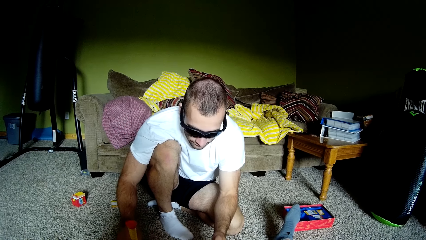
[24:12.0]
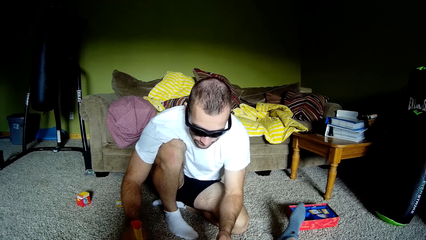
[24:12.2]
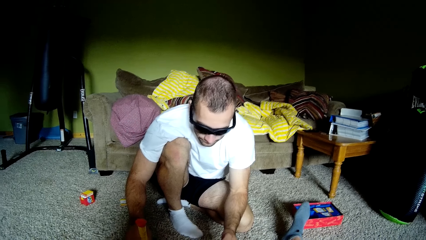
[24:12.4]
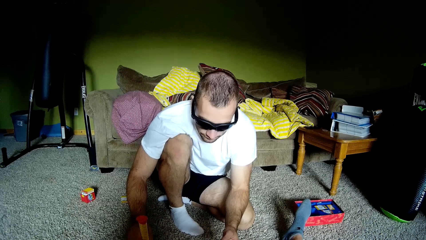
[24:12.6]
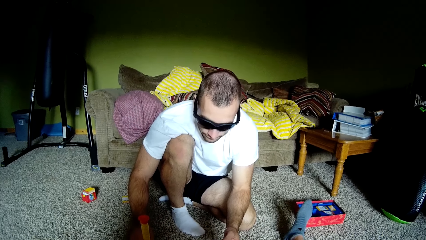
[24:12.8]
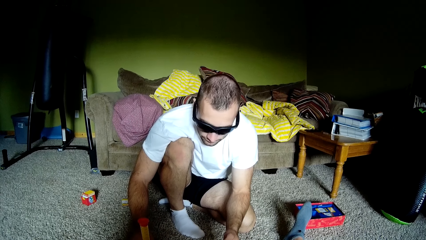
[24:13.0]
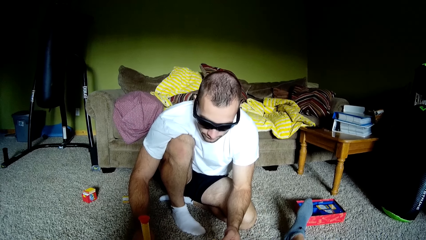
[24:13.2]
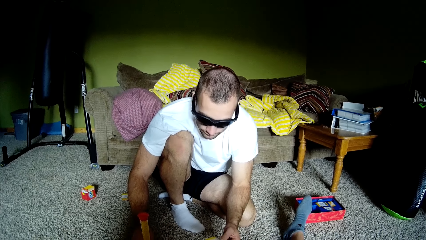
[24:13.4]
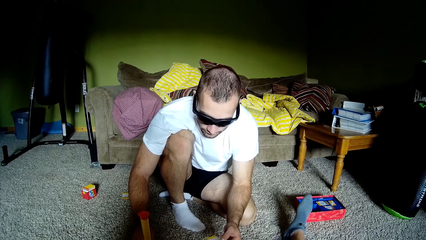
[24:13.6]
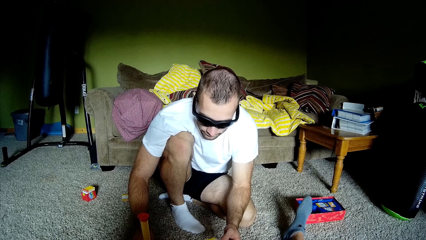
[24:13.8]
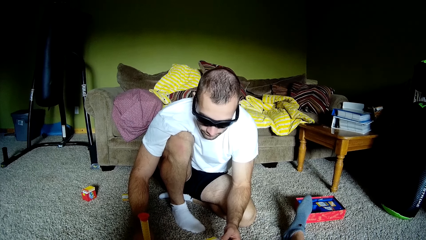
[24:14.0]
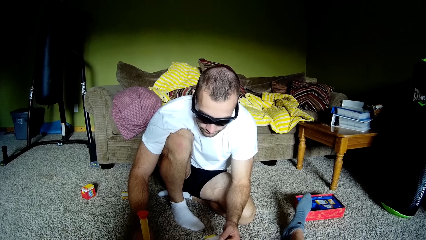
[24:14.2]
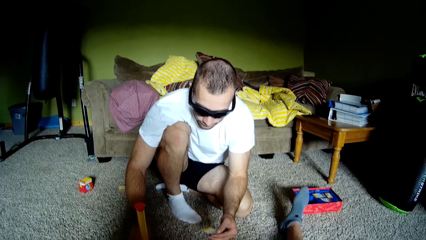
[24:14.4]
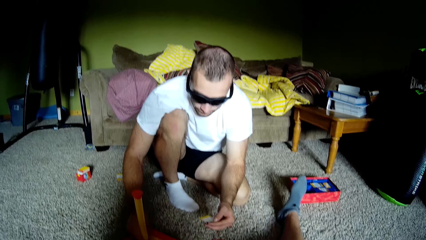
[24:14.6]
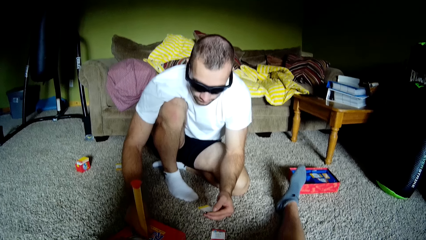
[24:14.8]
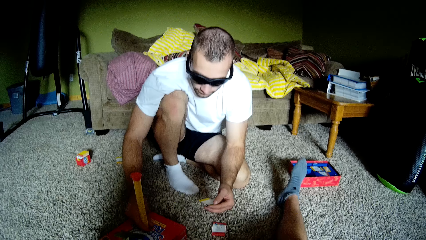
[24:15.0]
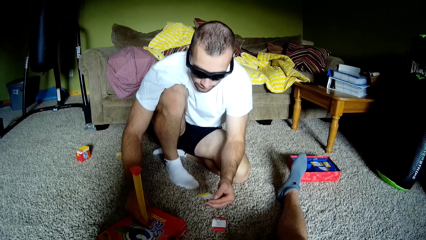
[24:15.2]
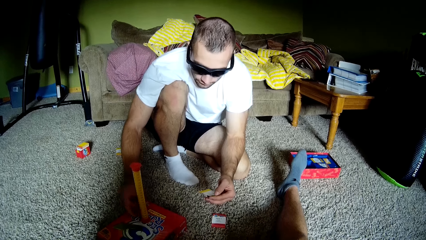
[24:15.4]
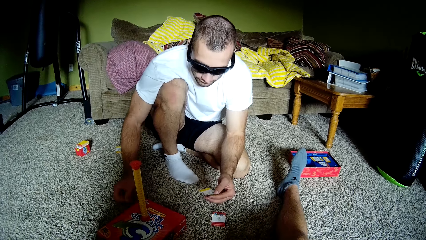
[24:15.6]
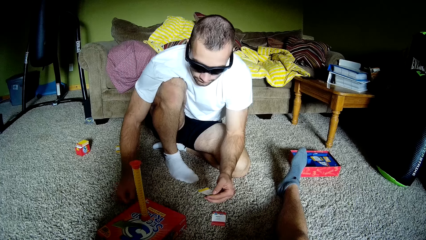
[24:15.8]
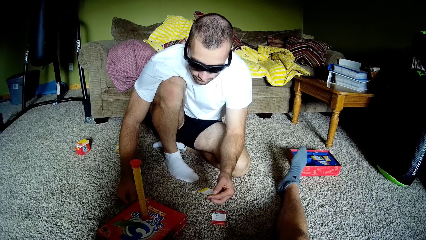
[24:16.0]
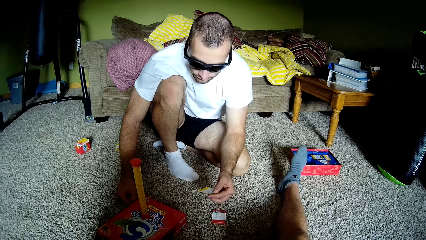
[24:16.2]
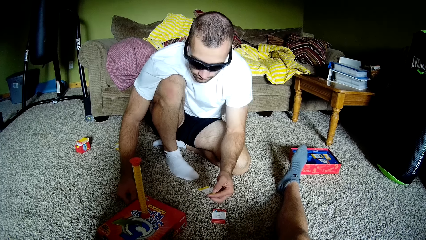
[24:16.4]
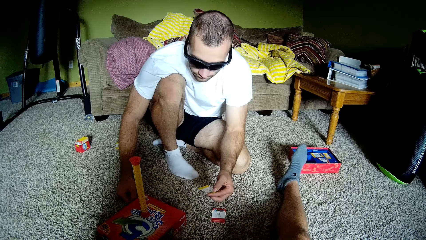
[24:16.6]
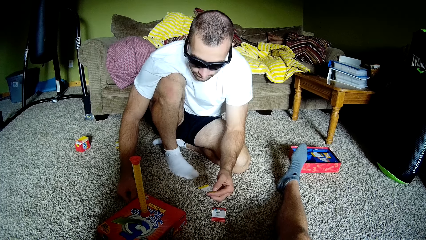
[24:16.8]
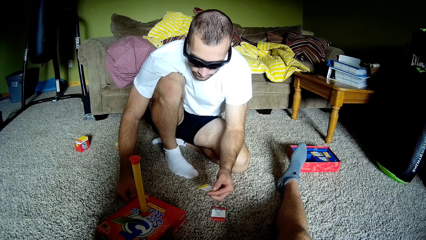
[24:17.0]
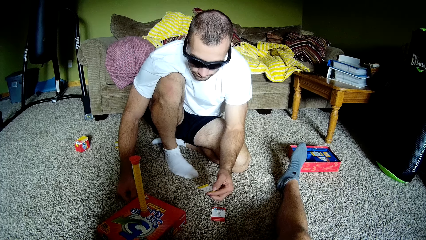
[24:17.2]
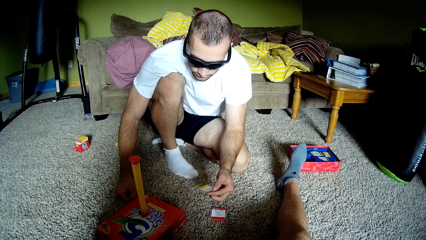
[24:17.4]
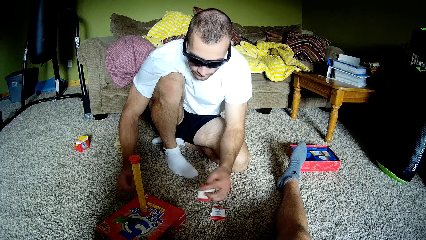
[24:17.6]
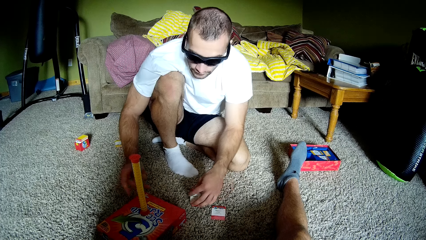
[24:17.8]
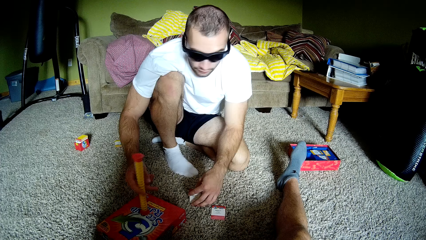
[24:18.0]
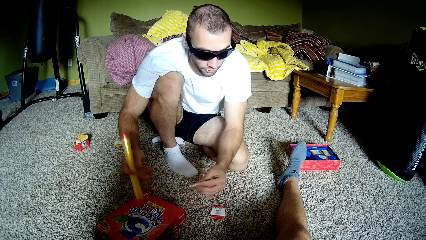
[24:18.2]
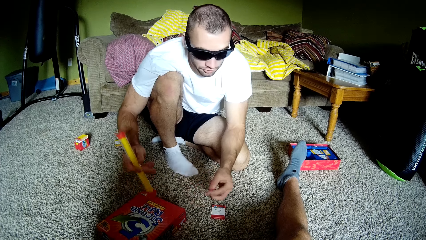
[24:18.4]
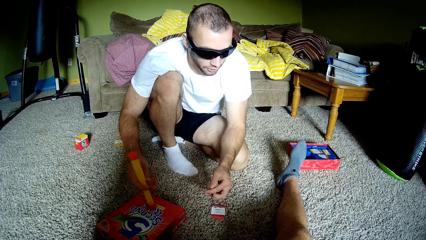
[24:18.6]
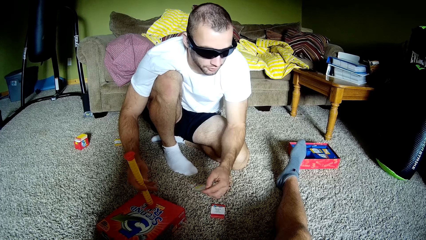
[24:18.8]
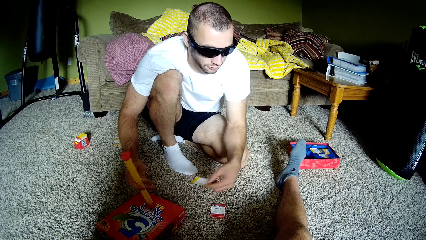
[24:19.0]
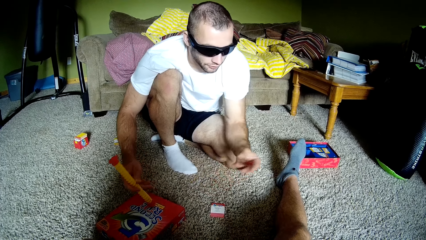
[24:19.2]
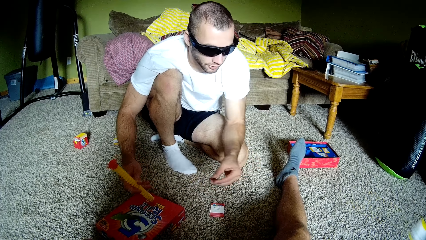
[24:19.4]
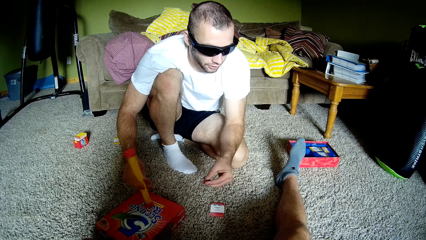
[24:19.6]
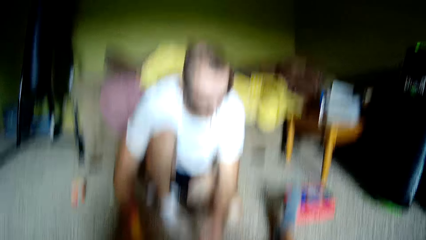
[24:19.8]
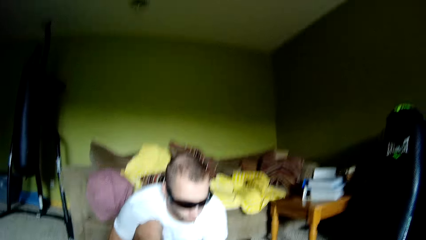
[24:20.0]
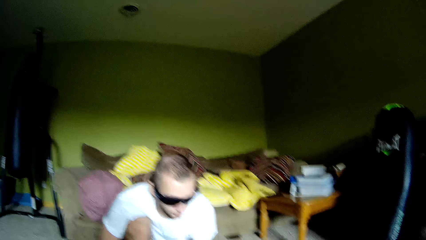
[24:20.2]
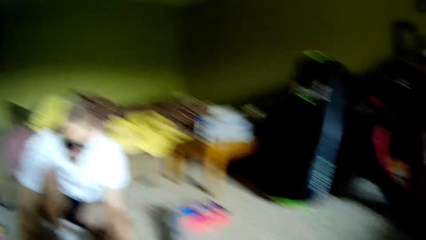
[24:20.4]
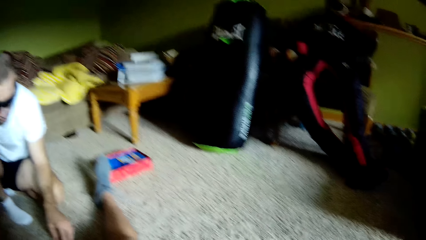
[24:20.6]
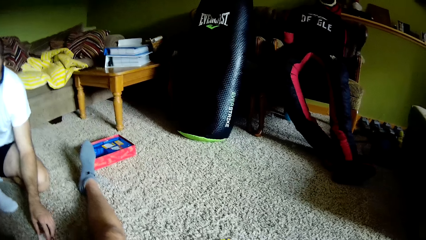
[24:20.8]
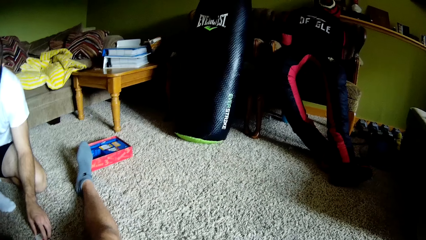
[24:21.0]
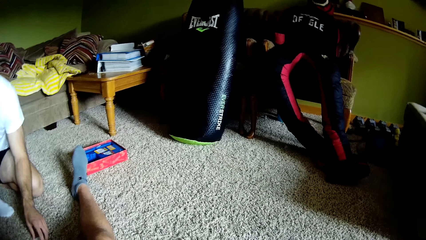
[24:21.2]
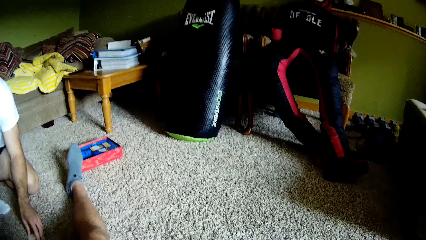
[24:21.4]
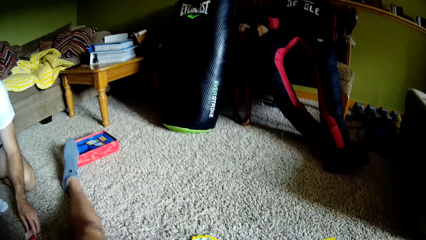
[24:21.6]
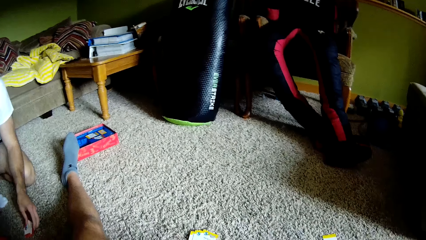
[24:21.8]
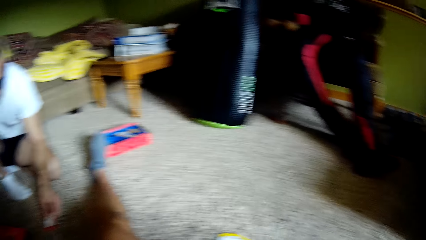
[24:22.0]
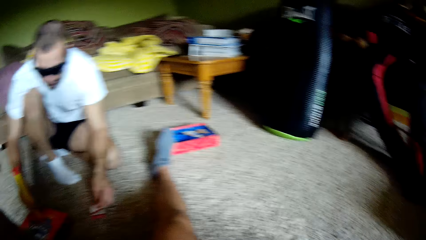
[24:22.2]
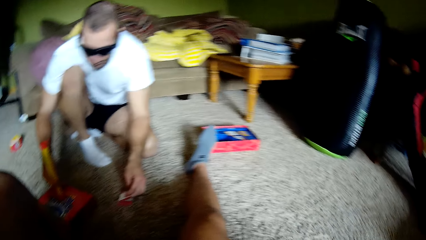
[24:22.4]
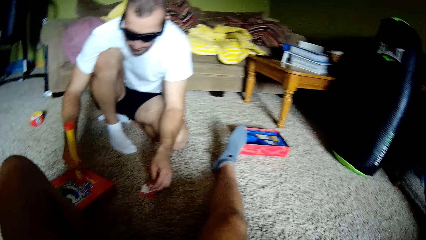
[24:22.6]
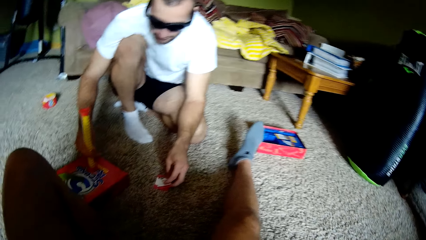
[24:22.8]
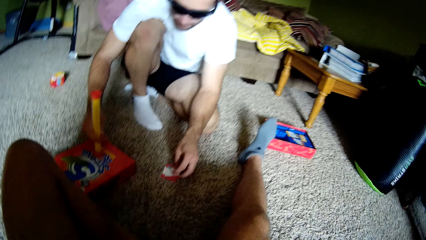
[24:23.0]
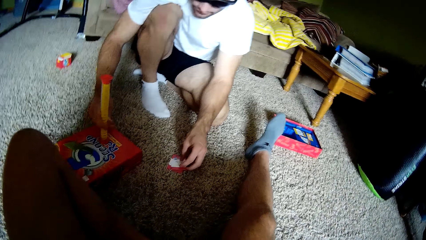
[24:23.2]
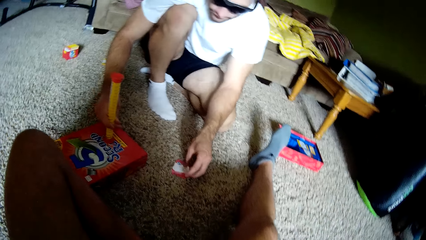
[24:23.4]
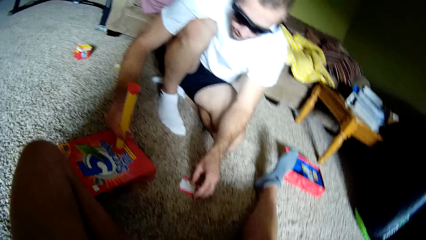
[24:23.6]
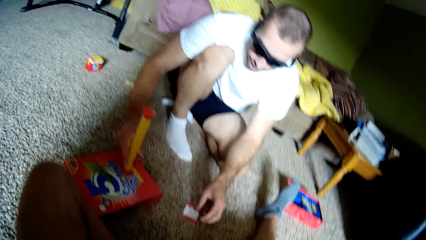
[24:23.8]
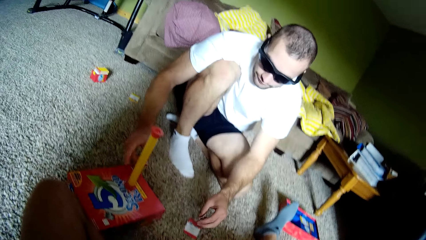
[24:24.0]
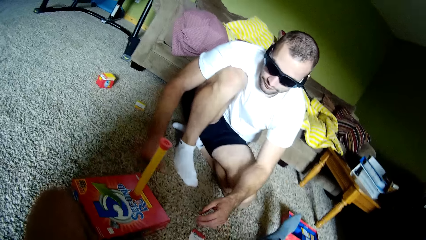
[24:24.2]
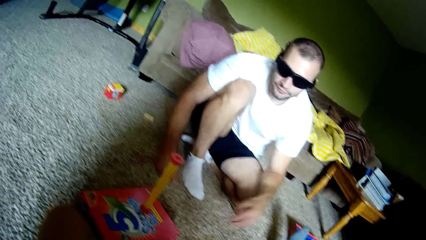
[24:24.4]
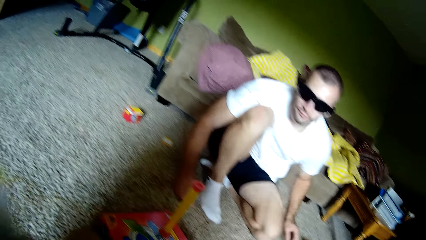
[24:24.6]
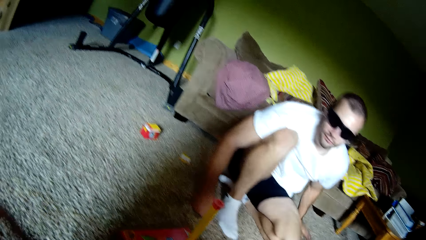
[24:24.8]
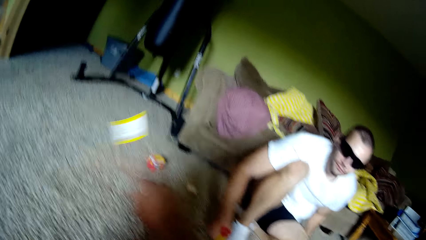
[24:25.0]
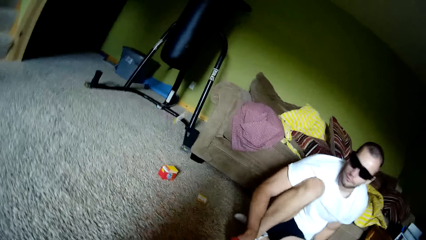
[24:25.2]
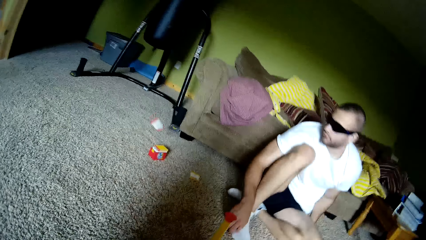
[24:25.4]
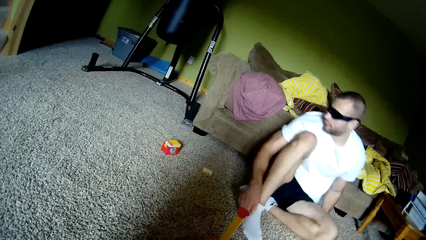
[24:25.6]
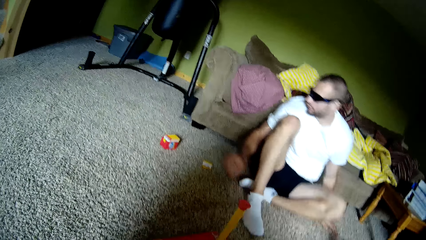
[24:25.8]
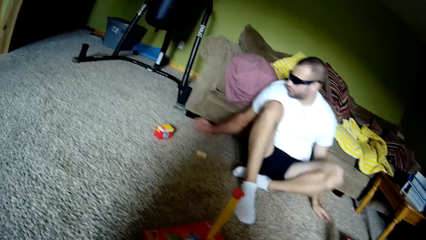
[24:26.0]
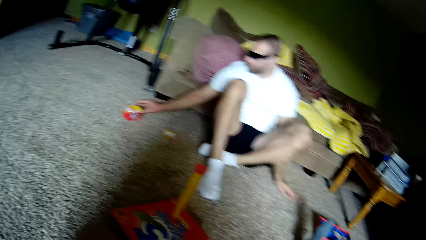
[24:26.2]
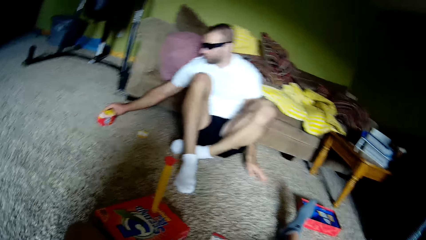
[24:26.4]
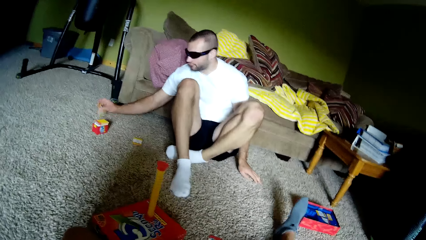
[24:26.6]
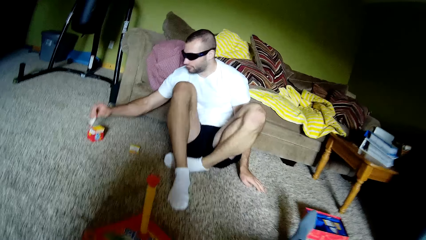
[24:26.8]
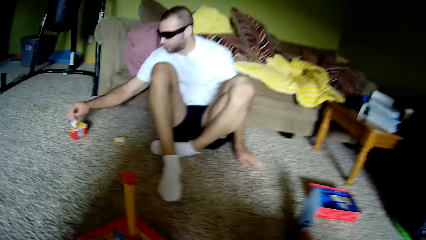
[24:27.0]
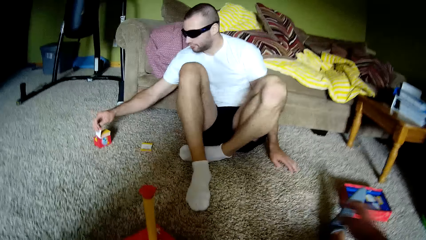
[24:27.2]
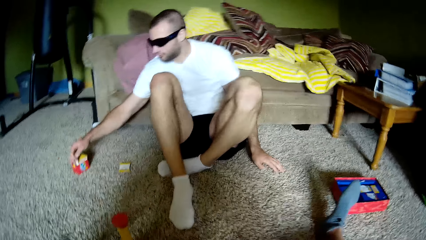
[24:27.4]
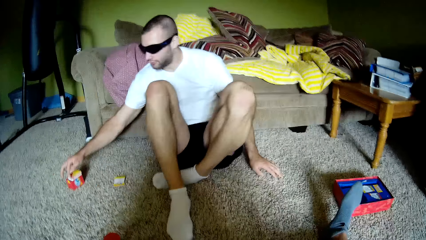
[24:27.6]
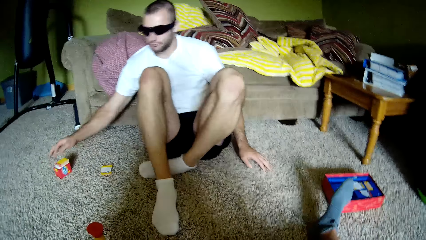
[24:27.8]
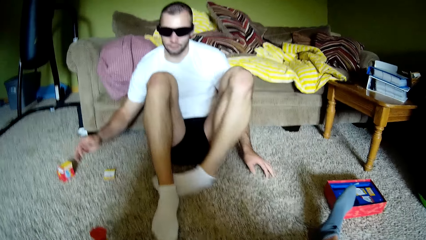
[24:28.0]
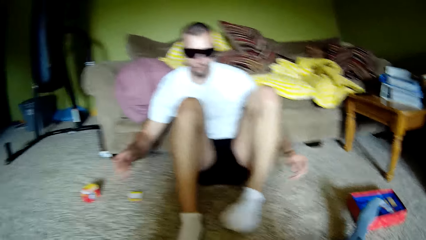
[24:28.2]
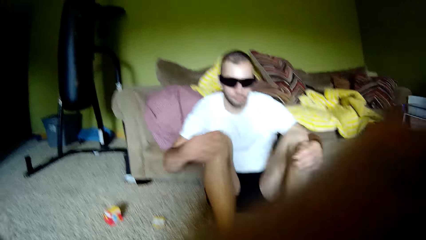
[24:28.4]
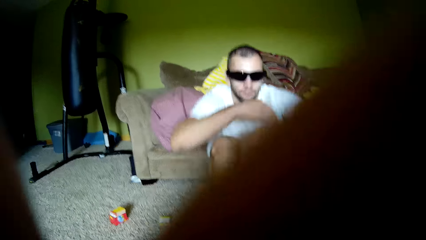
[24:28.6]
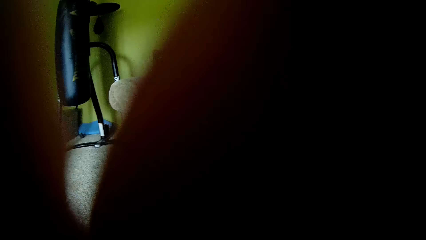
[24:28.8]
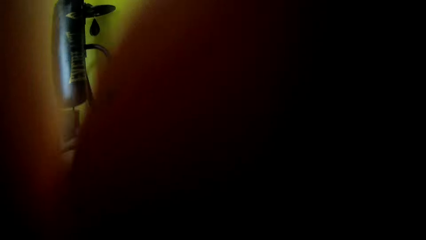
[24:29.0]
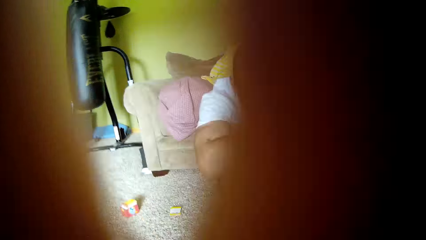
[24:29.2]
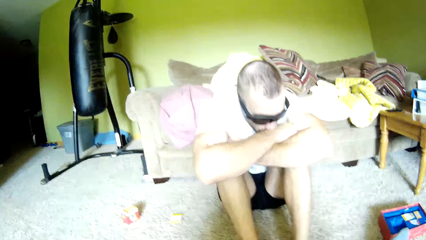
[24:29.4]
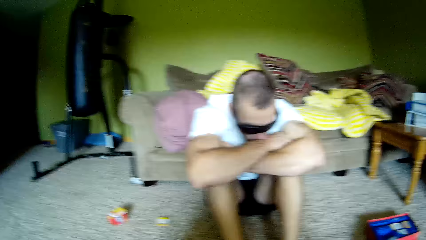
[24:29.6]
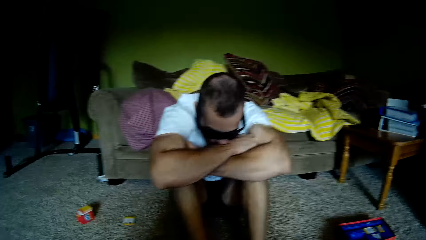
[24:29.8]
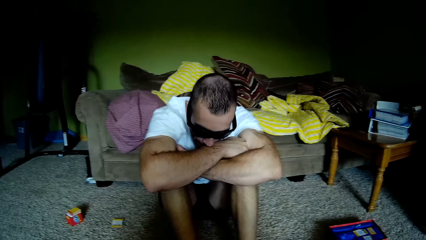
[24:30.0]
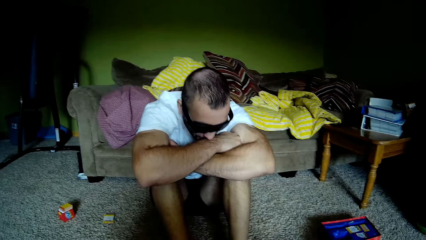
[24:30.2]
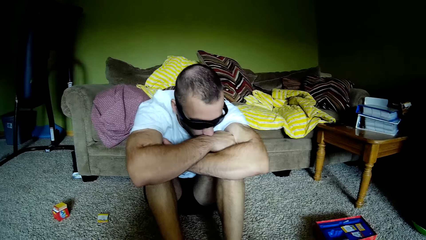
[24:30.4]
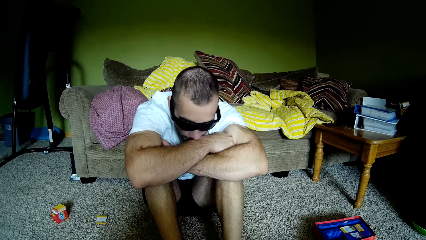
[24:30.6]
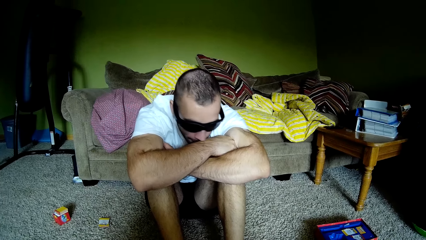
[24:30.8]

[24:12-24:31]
The man holds the timer, touches a blow horn and moves a hand. The camera wearer talks to the man. They look down. The man moves hands, puts down the card, touches the blow horn, picks up the blow horn, picks up the card, puts the blow horn down, holds the timer, throws the card and touches the blow horn. The camera wearer looks around and looks at the card. They look around again. The man picks up the card, puts the card down, puts the blow horn down and moves a hand. The camera wearer throws the card. The man sits down, looks sideways, moves a hand, touches a box, picks up the card, returns the card, moves his legs, moves the body and moves his hands. The camera wearer moves a hand. The man moves the head down and rubs the nose on an arm.
